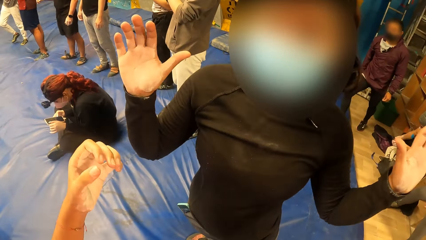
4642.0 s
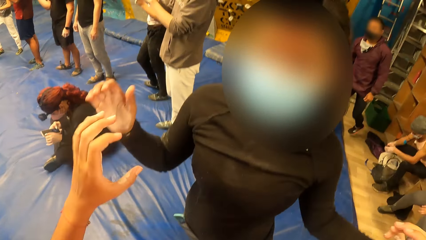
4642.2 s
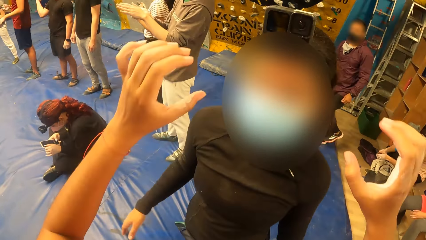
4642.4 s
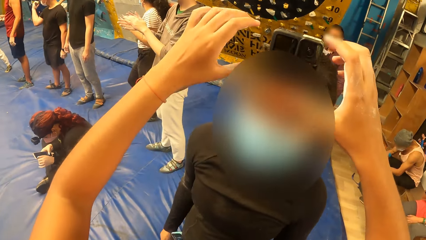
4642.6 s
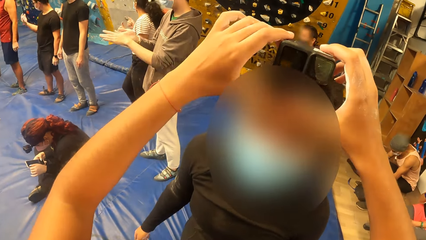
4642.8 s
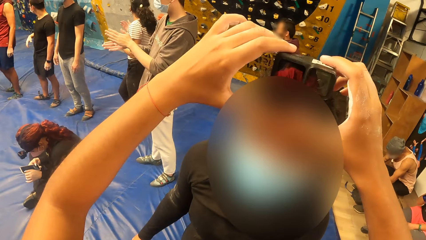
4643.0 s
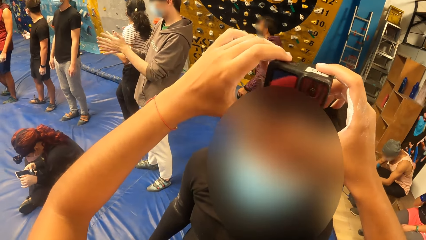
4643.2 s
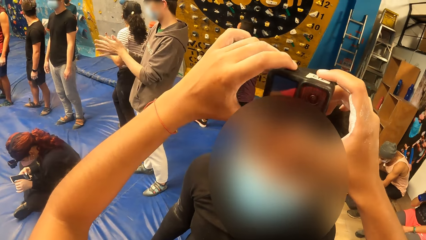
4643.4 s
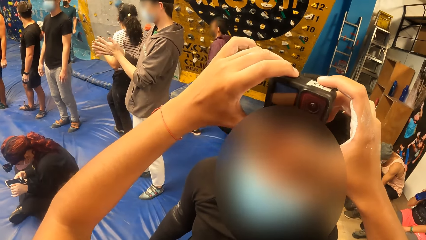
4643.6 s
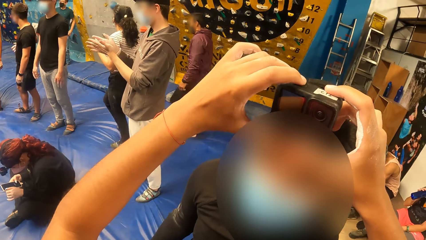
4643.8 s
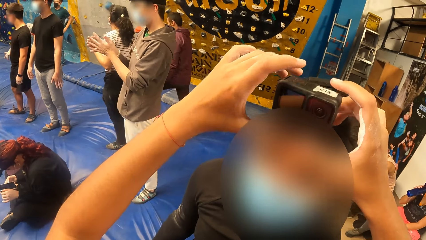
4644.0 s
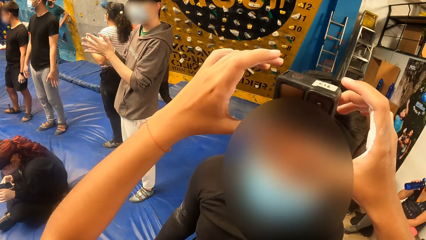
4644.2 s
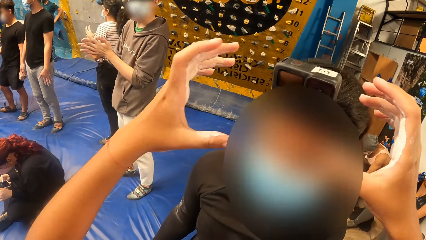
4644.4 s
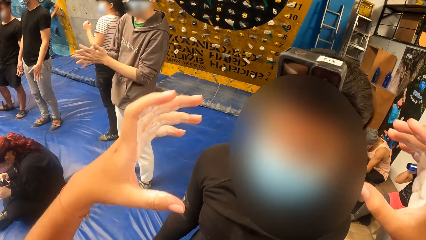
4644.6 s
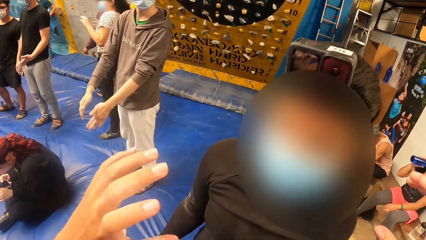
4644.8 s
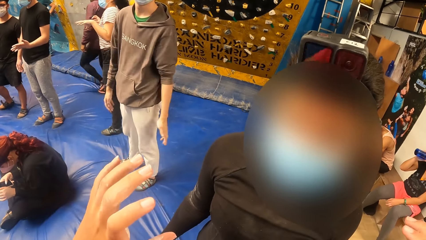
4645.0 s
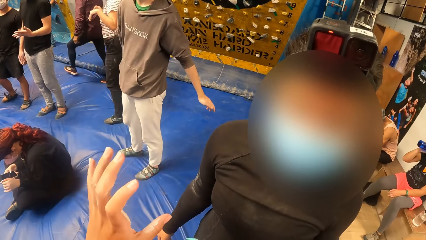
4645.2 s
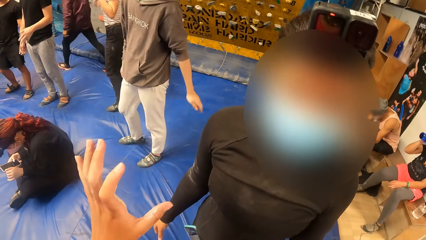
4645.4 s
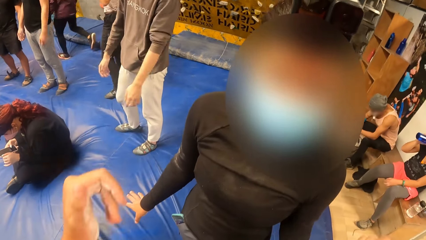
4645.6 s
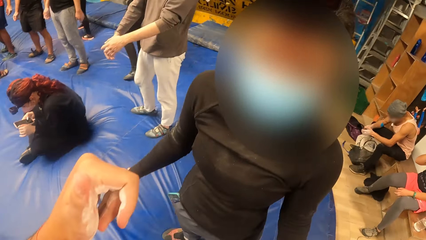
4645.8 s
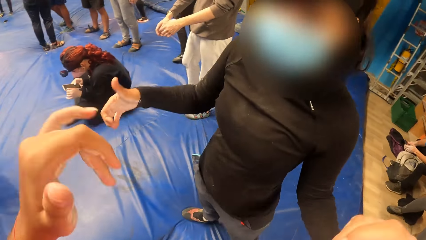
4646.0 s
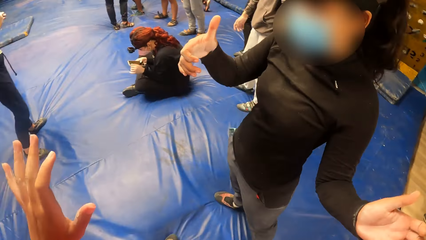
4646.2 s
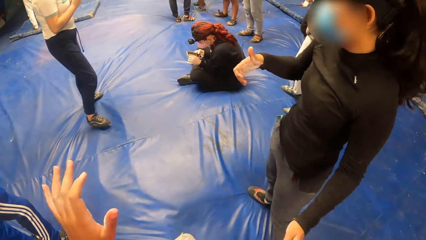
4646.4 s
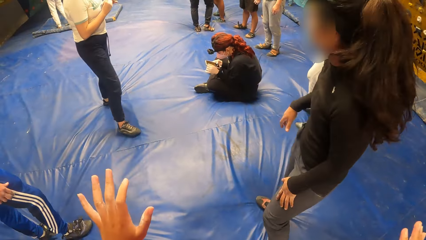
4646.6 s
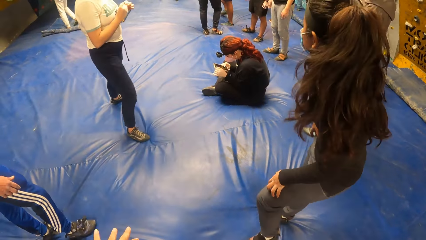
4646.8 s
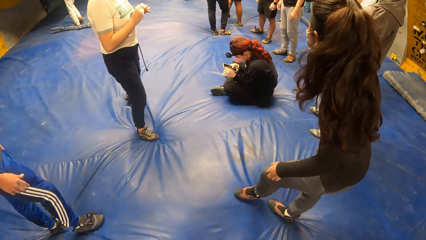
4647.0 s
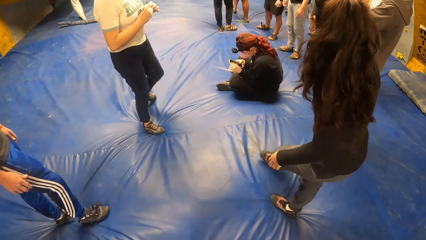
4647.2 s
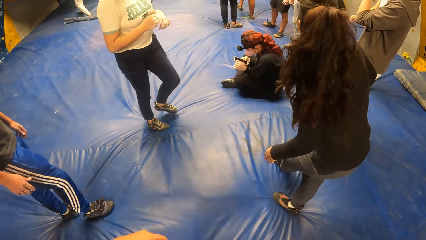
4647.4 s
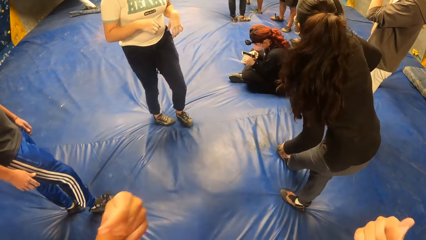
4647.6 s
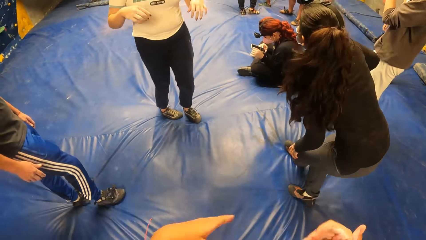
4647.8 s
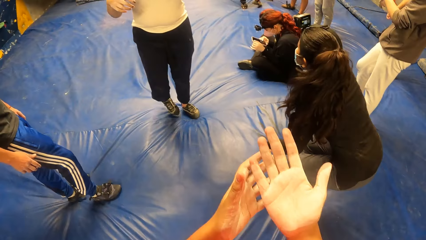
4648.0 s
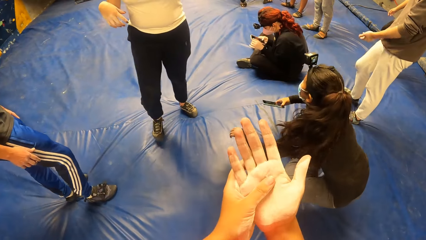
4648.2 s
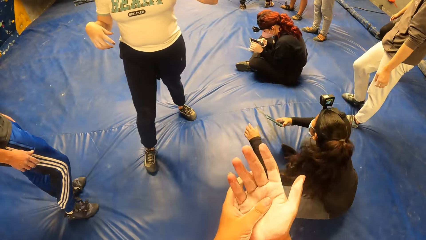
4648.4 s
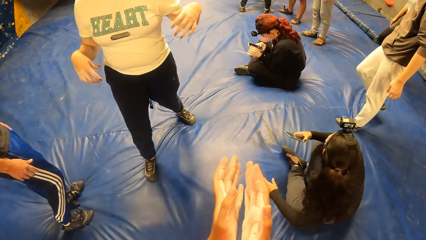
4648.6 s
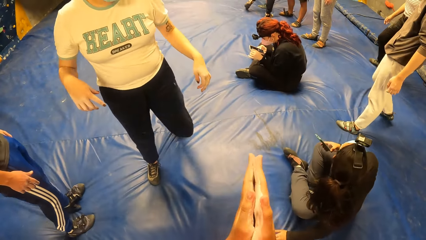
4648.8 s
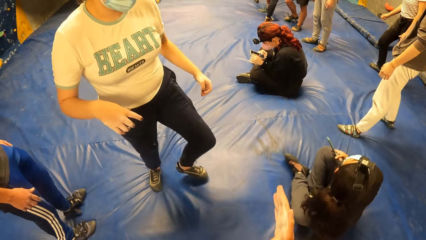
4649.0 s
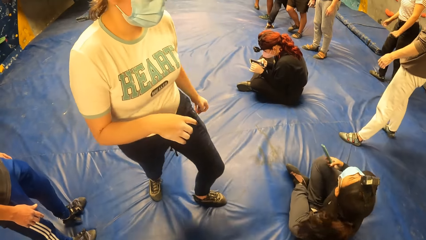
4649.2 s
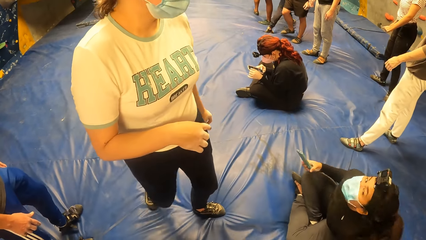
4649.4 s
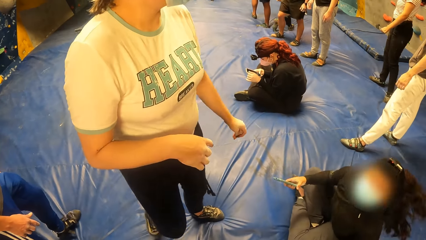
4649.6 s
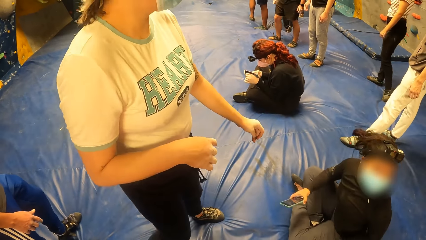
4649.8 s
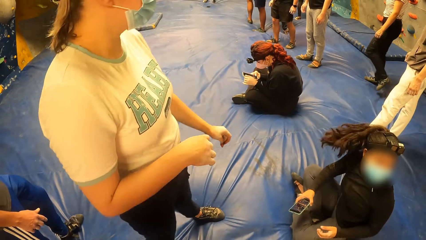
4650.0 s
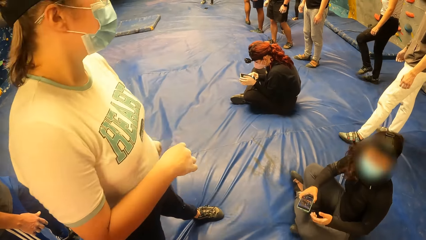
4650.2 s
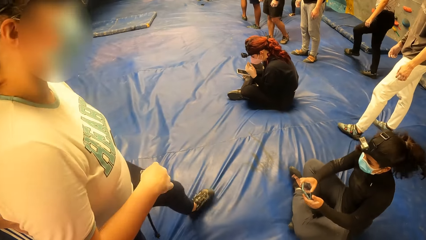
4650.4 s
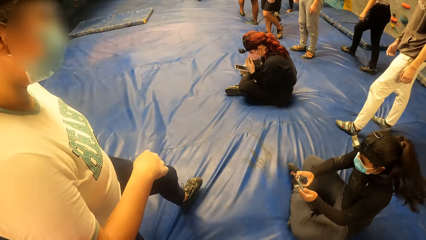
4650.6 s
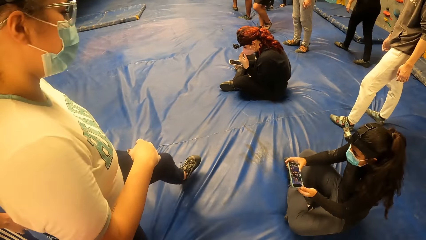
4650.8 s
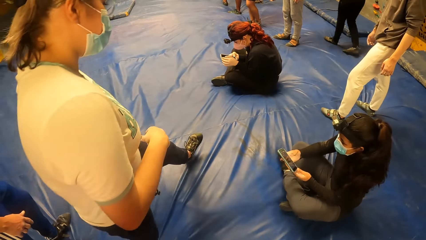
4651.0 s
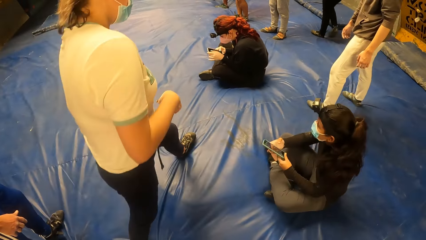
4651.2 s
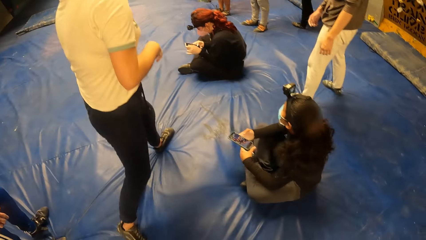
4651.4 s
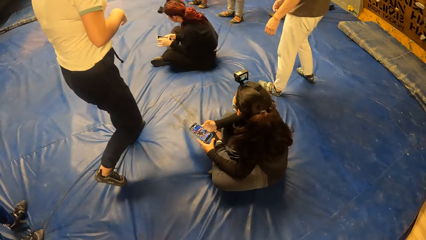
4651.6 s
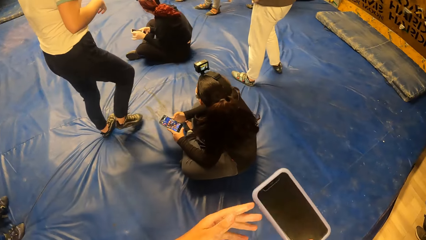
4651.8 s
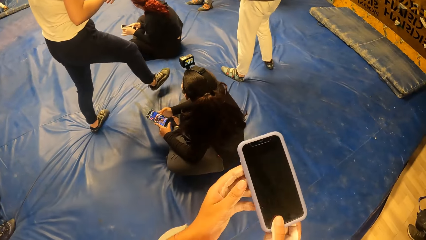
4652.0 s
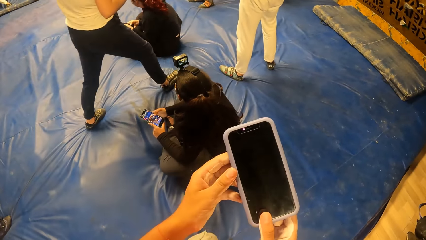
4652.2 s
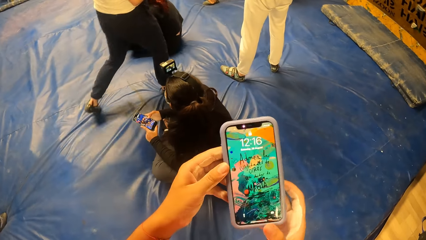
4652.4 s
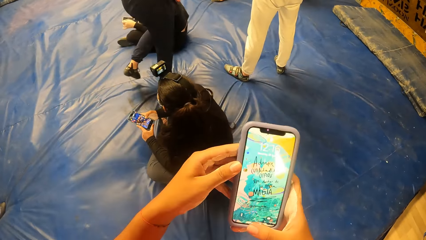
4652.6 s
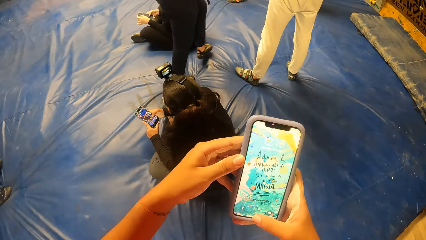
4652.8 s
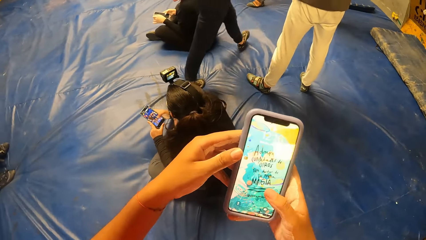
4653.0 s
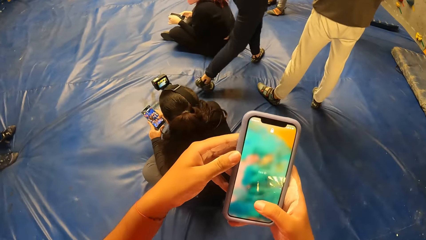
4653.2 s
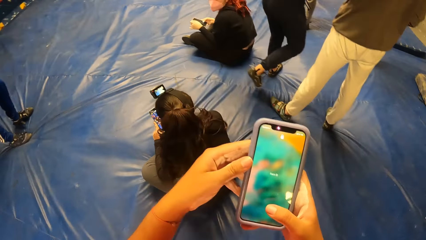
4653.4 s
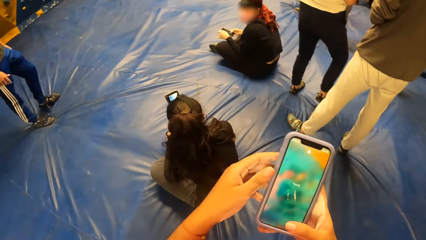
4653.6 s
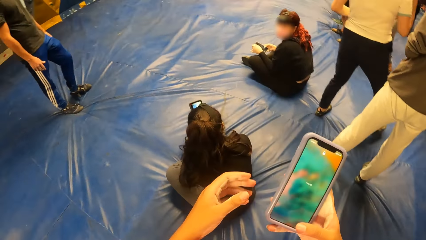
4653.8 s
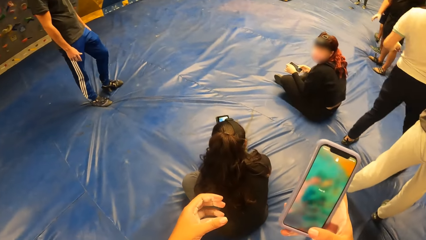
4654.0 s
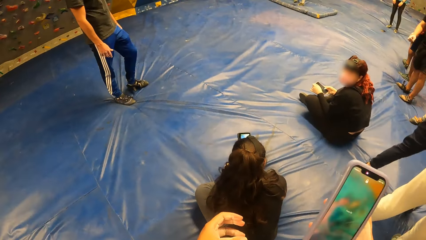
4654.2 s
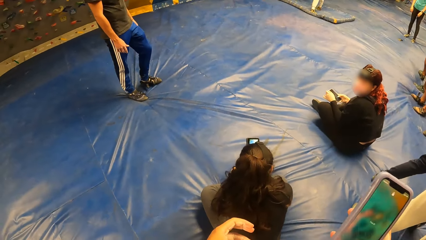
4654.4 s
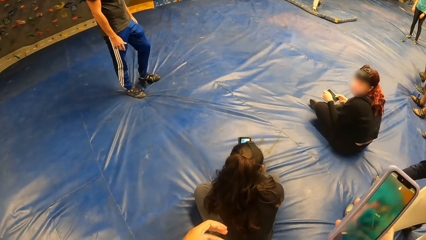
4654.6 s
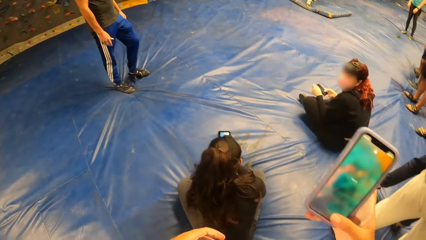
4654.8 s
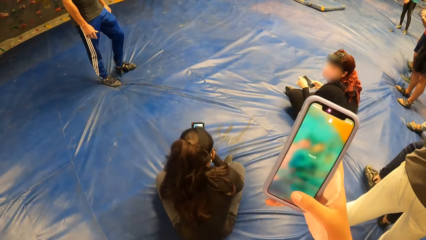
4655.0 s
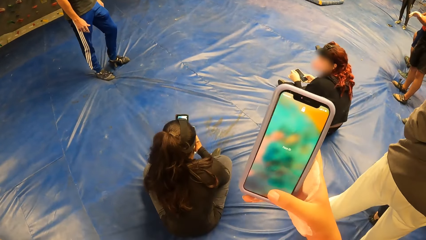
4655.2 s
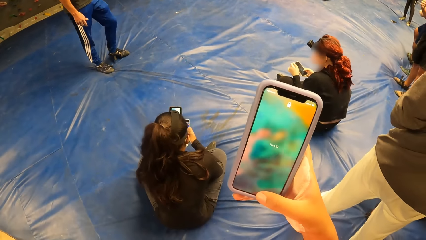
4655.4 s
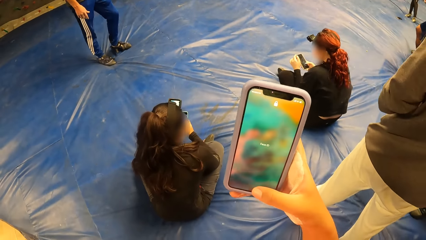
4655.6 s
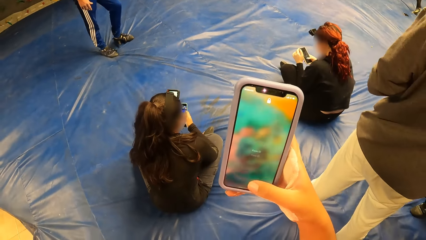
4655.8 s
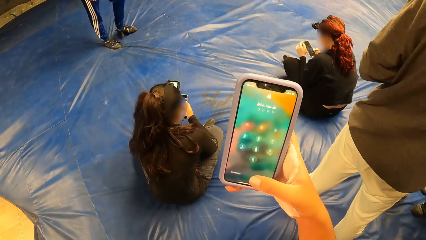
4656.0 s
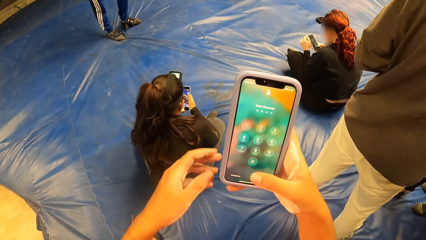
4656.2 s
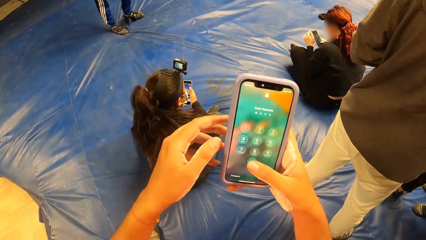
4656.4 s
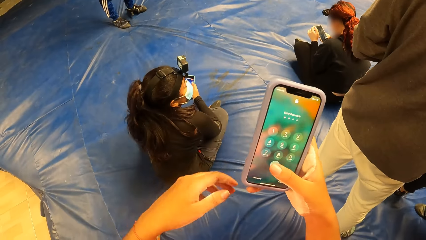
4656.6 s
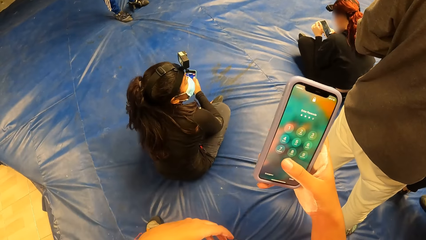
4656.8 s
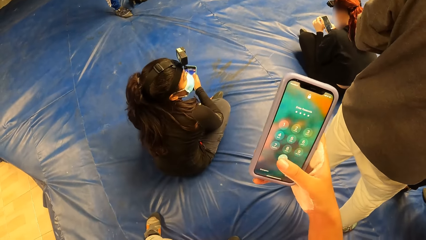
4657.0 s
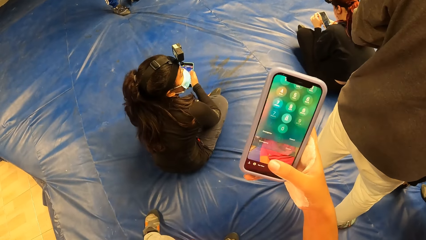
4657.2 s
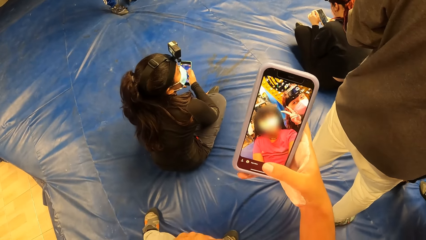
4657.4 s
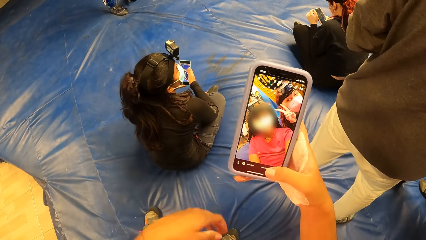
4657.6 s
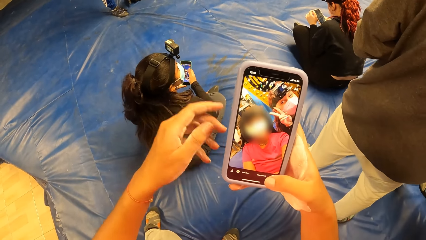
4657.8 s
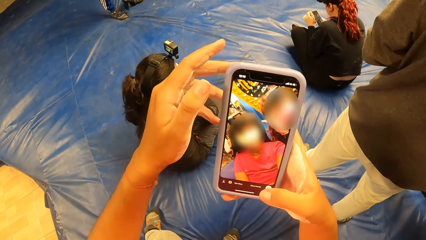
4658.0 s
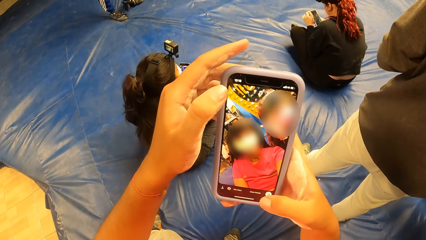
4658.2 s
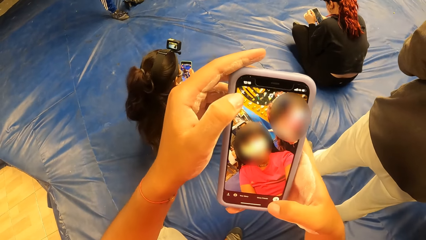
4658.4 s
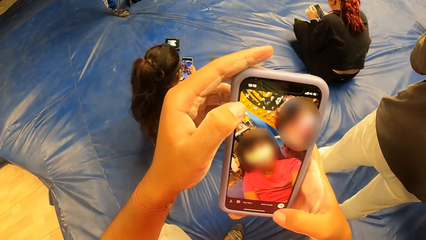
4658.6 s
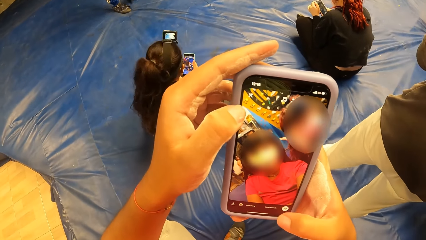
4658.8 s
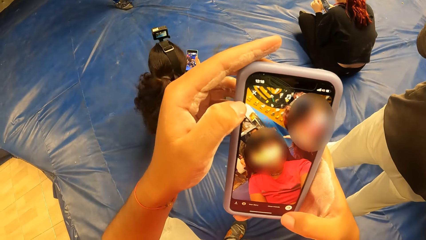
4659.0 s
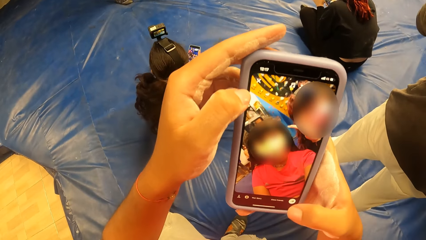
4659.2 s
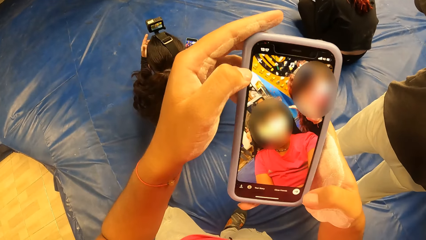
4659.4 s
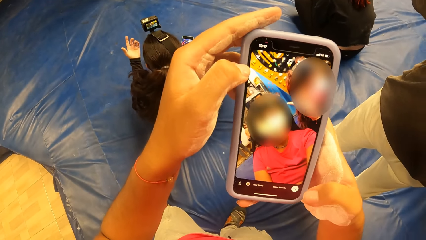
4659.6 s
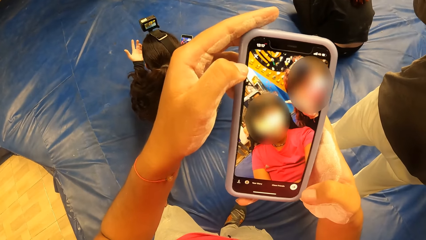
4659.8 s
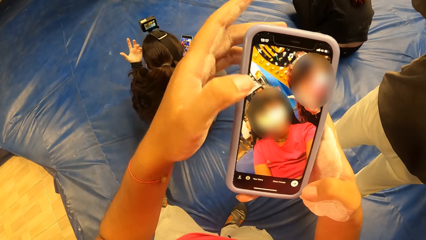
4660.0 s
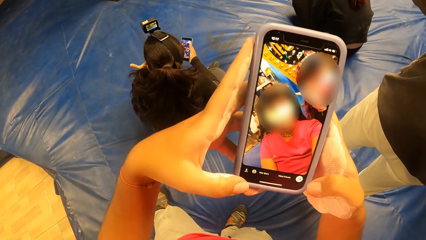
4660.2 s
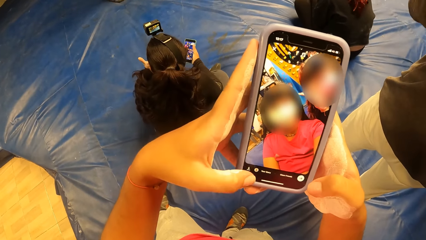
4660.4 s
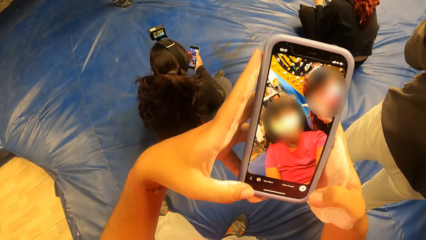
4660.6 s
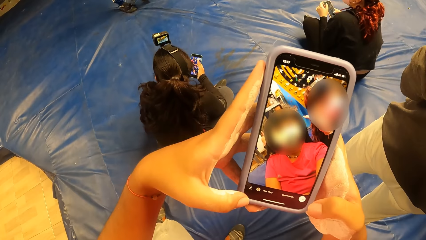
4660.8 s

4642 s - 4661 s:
The camera wearer adjusts the camera on a woman's head with both her hands. The woman sits on the mattress. The camera wearer rubs her hands. The woman looks around. The woman operates a mobile phone with both her hands. The woman stares at the phone. The camera wearer operates the mobile phone with both her hands.
